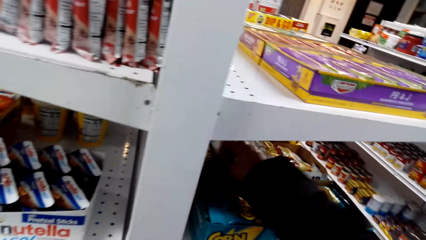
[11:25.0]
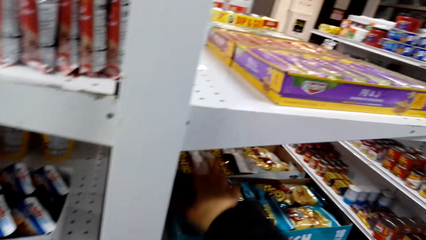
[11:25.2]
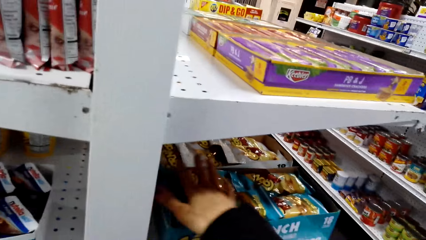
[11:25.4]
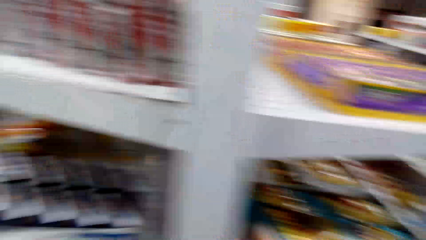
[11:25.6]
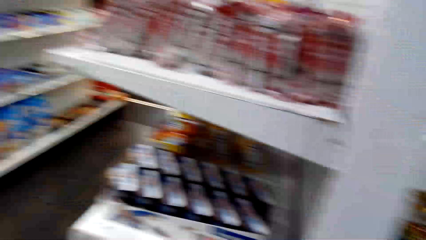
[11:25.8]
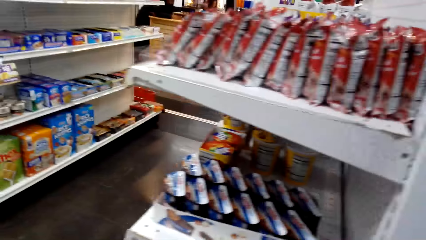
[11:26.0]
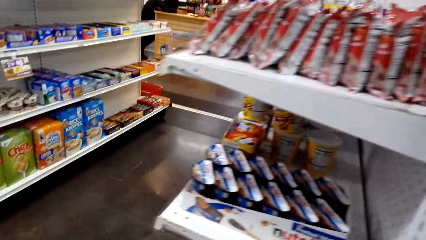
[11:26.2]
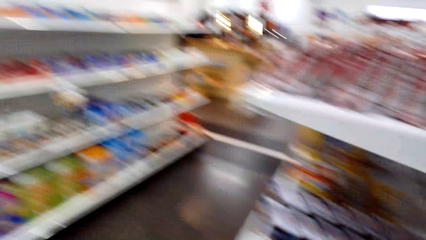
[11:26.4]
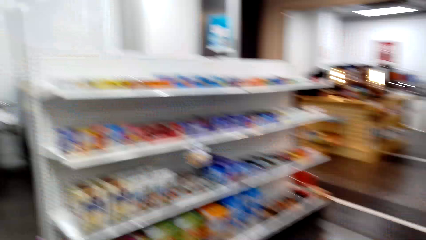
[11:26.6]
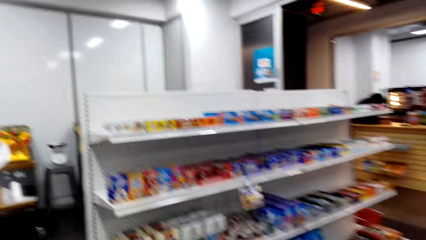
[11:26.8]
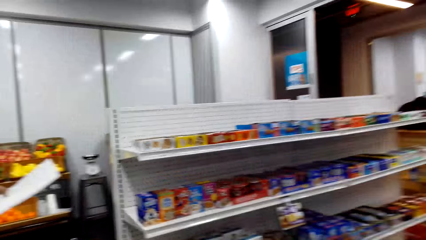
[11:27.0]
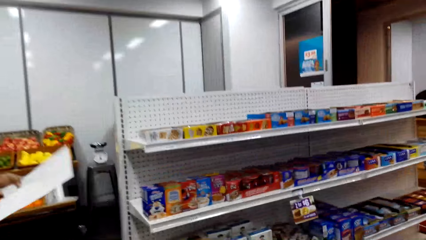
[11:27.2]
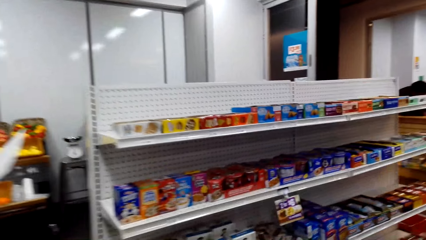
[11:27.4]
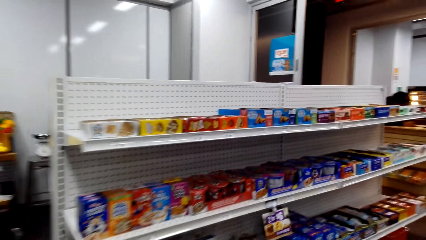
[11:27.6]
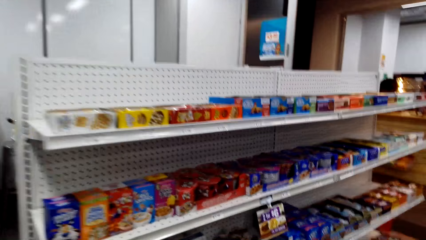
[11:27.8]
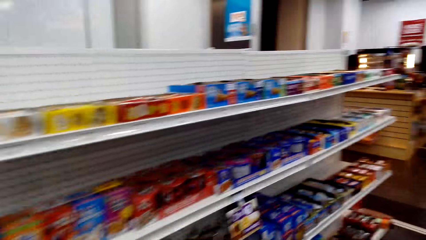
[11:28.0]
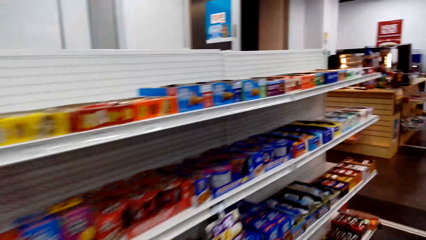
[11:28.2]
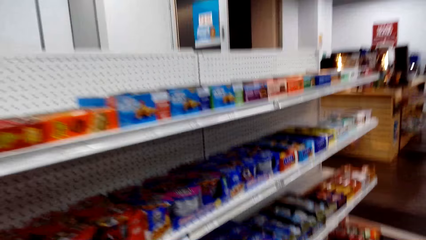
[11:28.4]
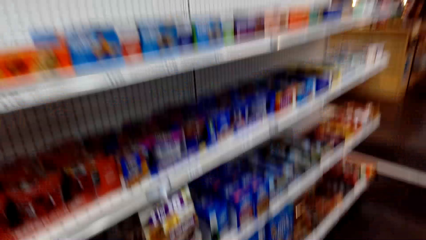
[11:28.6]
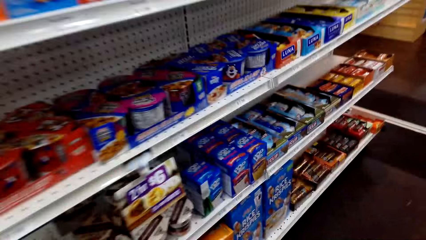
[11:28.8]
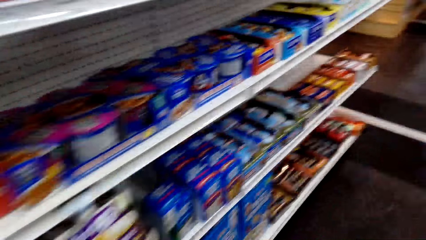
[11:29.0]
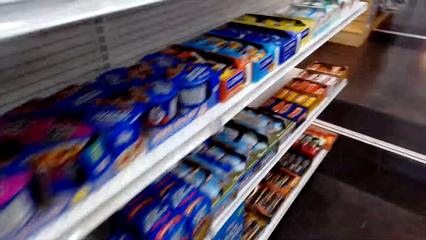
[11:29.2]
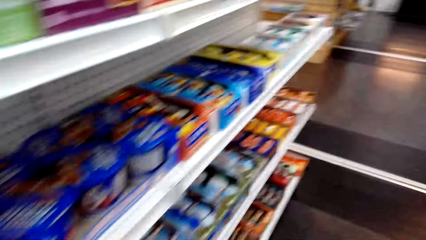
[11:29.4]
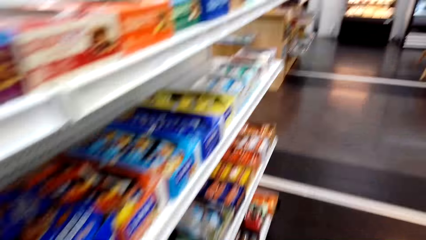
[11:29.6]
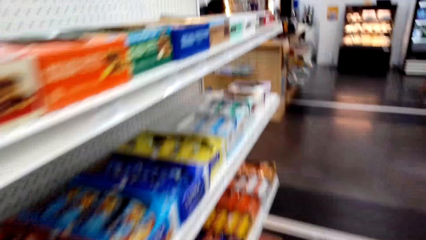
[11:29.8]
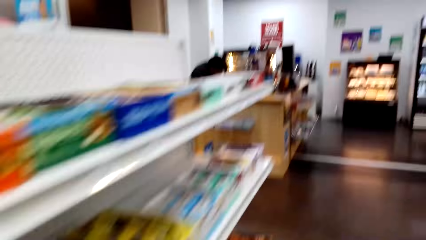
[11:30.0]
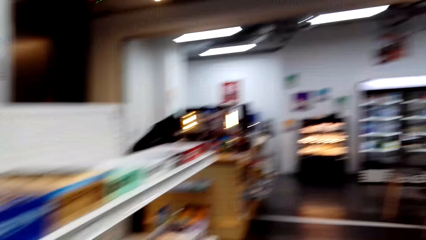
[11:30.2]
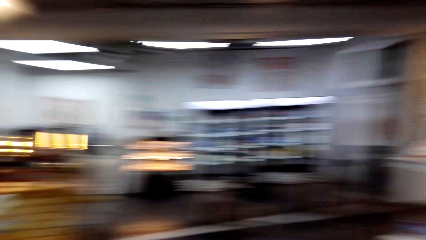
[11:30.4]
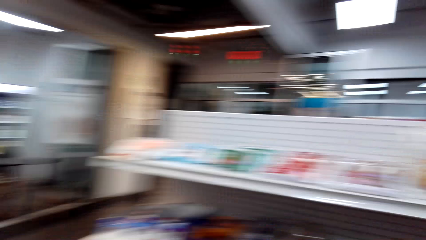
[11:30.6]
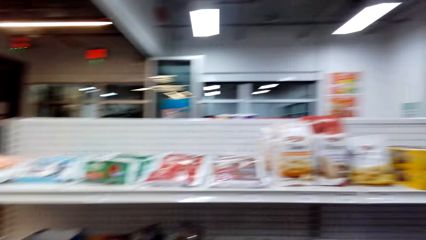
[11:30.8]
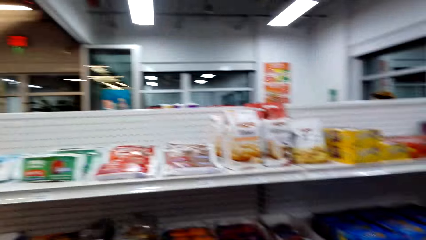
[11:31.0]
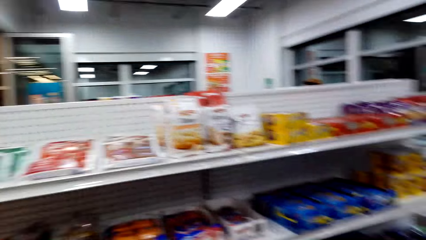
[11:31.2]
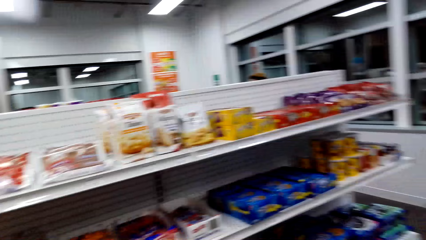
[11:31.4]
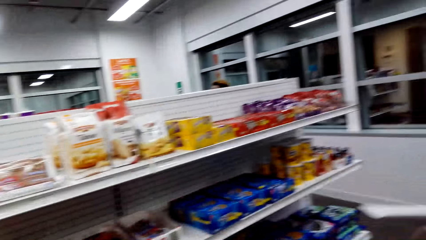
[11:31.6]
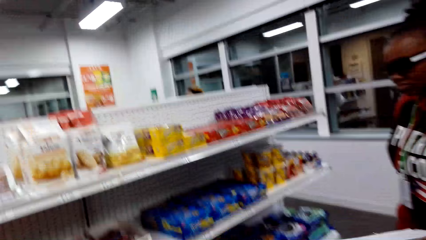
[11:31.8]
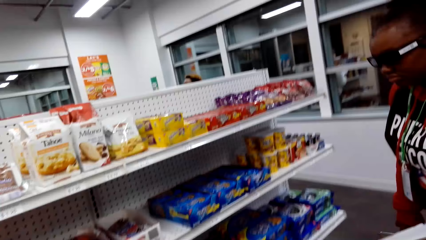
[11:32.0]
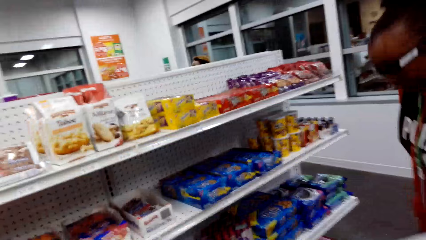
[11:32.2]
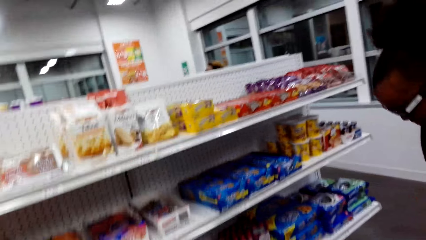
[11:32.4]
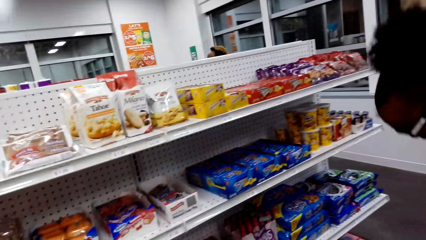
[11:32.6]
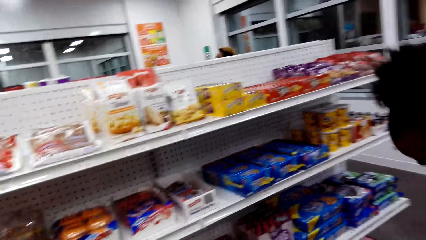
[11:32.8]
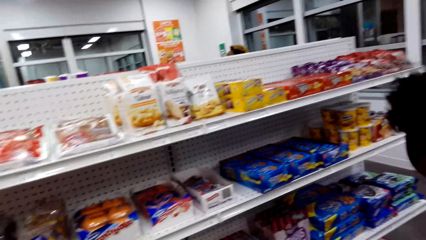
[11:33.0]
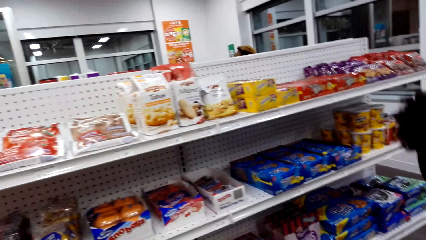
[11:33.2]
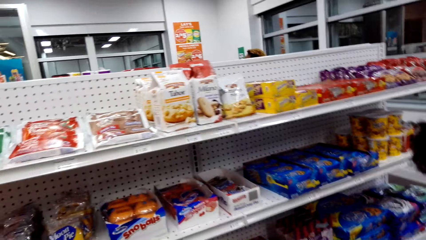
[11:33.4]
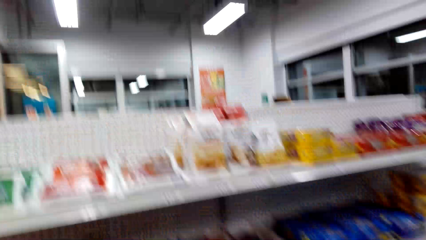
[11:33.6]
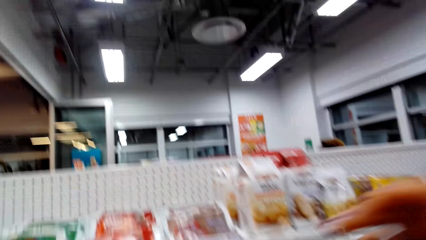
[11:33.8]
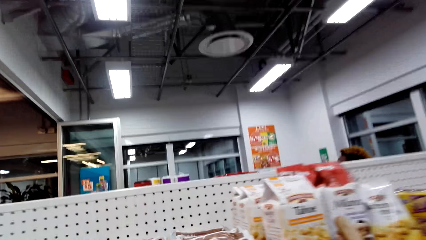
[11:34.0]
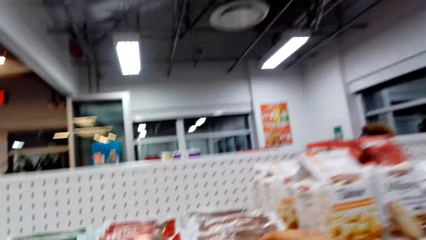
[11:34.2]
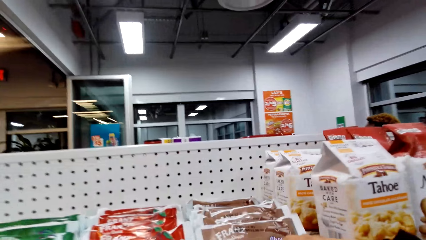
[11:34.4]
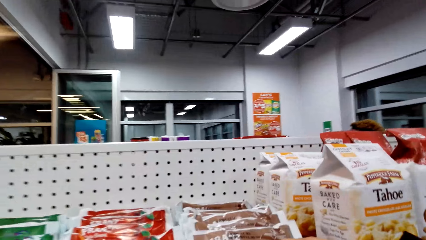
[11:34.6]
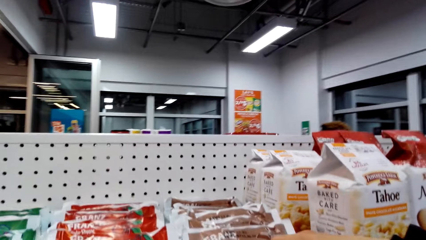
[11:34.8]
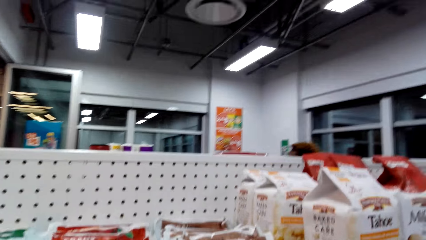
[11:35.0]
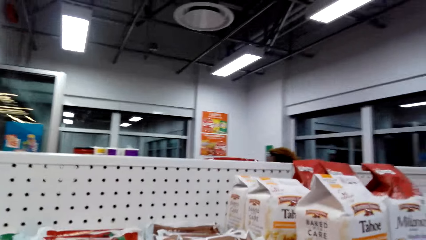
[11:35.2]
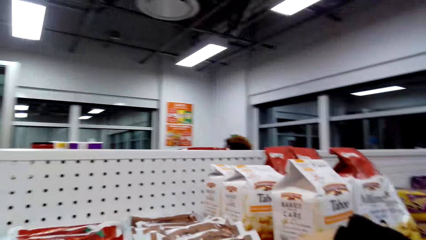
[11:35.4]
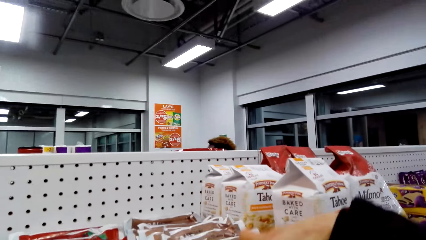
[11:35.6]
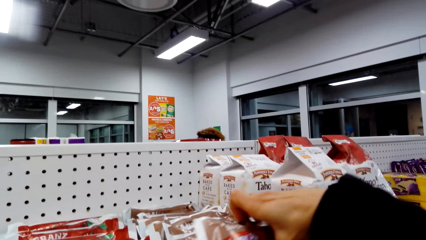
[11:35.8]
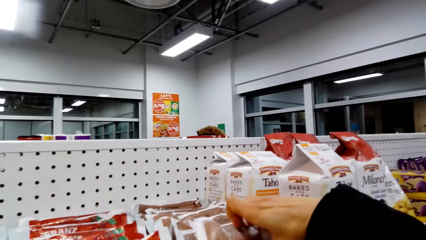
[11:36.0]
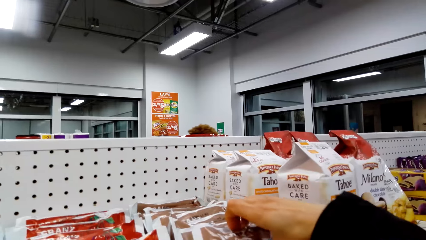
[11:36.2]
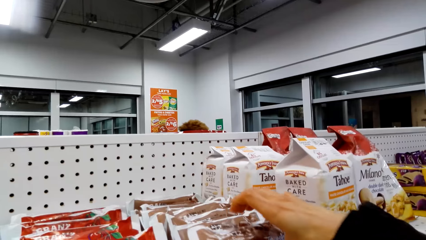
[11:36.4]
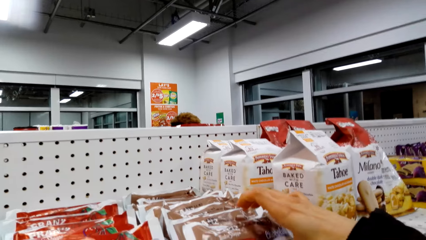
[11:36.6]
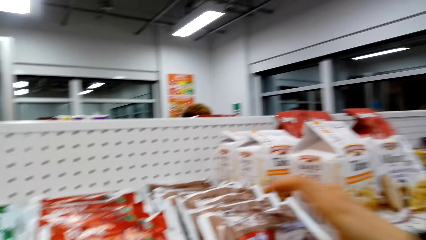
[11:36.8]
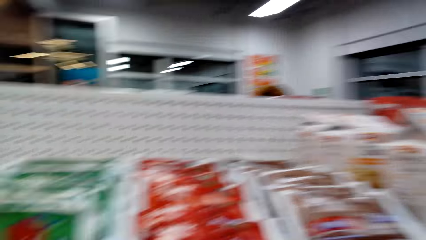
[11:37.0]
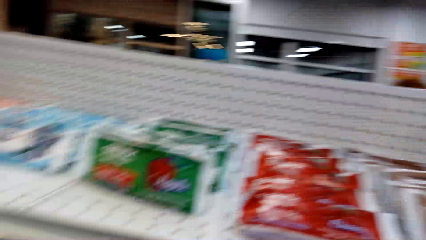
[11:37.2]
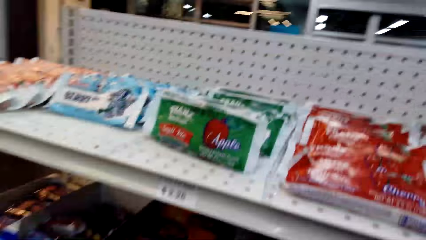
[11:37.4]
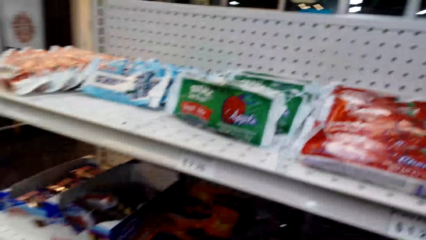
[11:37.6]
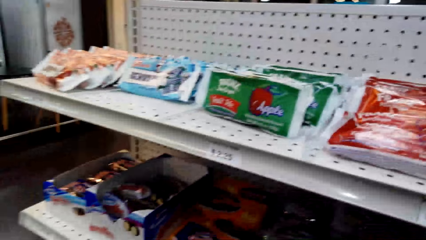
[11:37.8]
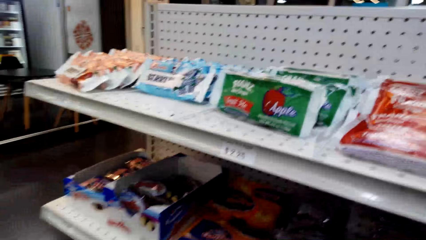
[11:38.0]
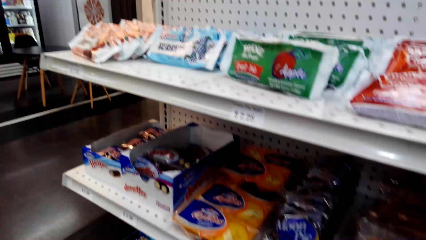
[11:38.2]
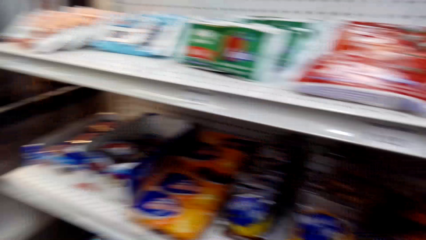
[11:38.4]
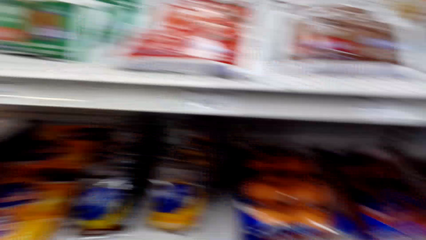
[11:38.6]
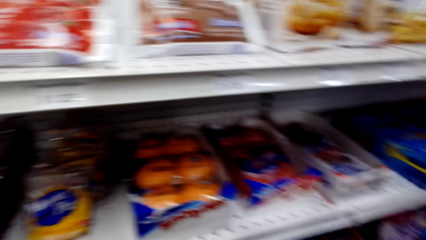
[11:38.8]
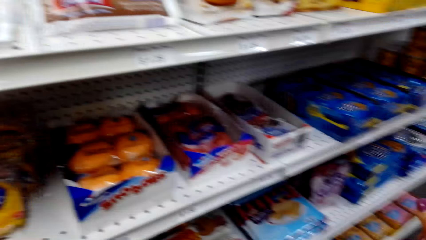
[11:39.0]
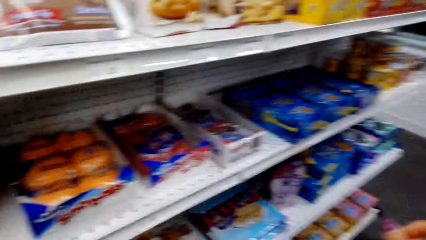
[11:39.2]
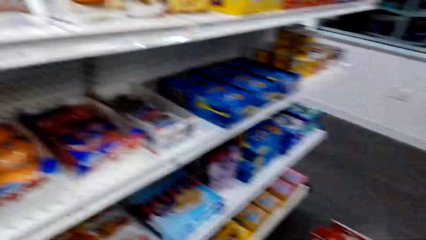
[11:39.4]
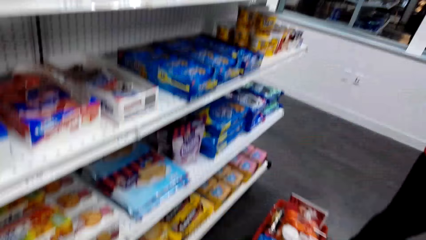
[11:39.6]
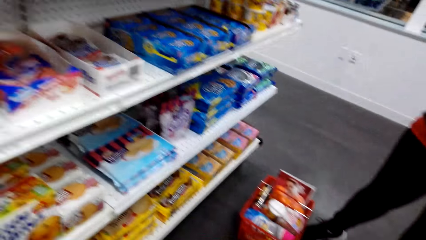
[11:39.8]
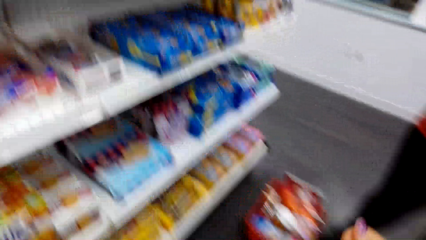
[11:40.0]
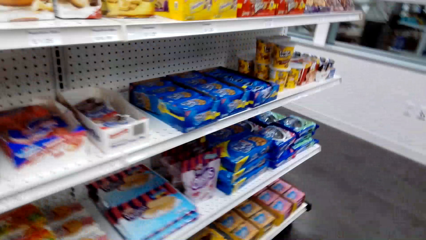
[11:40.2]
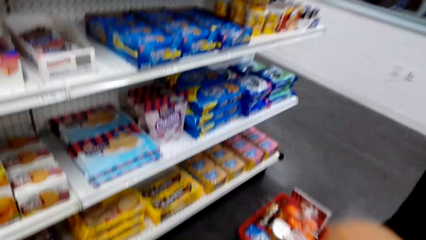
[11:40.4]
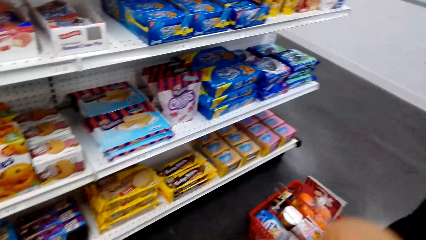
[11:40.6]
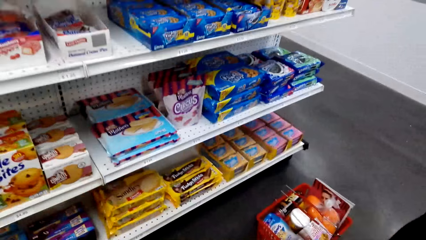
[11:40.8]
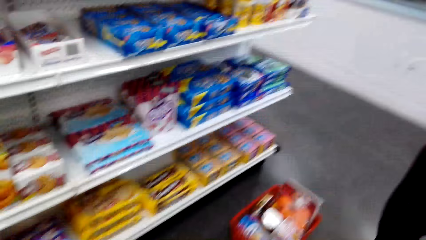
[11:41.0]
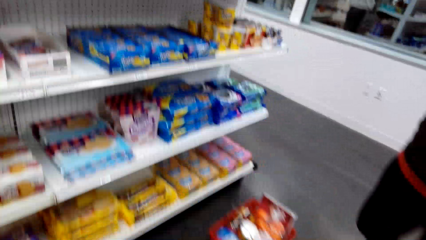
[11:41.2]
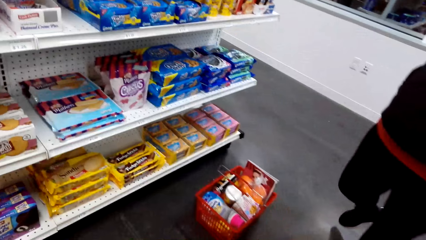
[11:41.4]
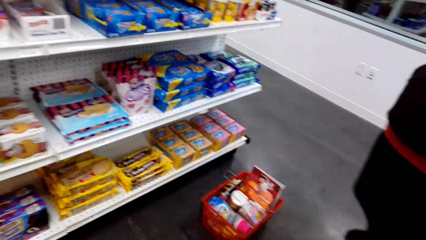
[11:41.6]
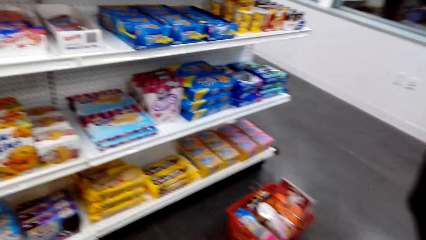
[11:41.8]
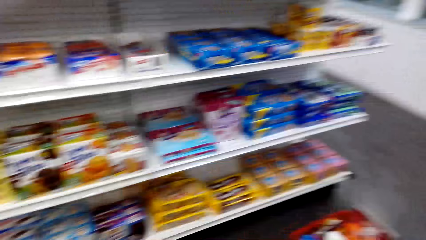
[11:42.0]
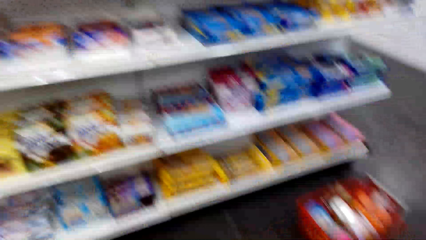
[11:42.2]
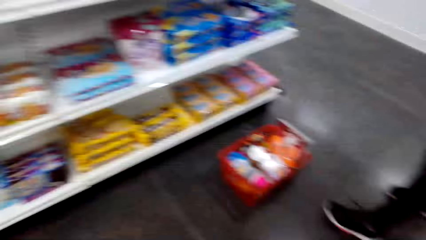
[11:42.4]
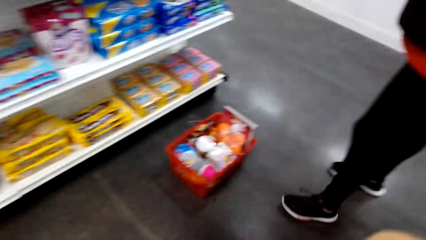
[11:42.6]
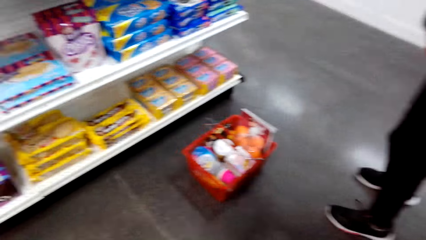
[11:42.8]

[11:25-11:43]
The camera wearer walks around, looks around and turns around. They touch a sachet on a shelf. They turn around.
